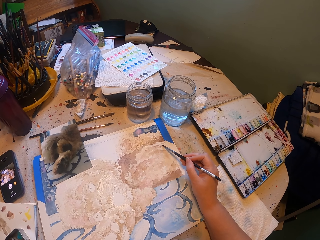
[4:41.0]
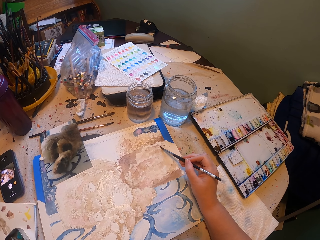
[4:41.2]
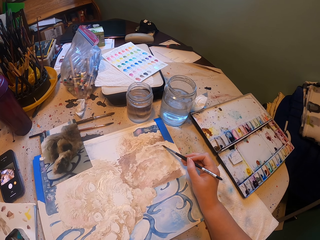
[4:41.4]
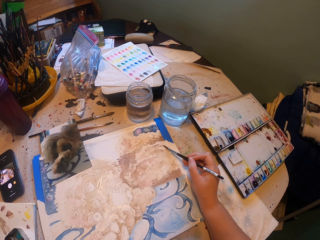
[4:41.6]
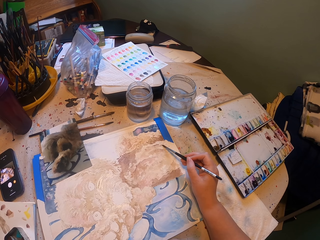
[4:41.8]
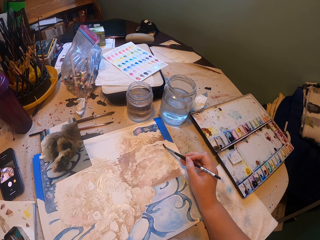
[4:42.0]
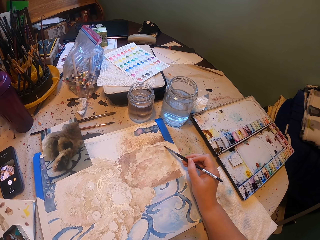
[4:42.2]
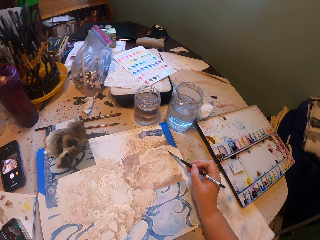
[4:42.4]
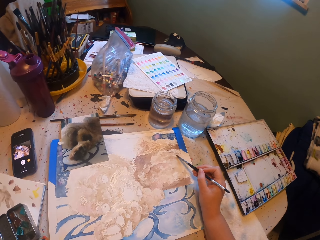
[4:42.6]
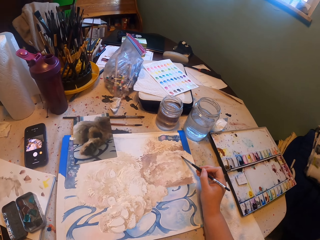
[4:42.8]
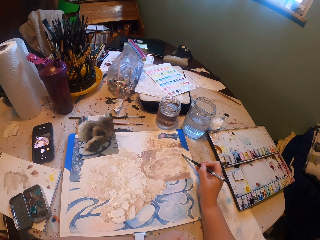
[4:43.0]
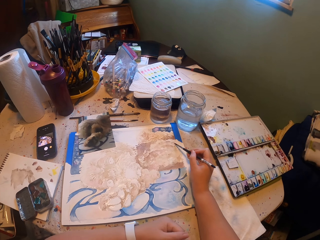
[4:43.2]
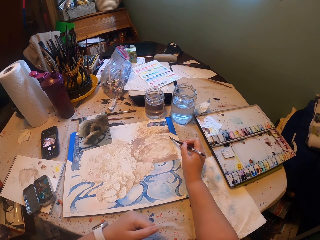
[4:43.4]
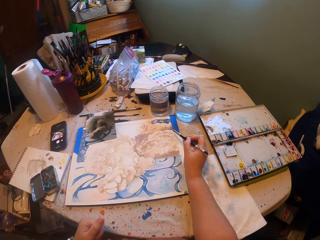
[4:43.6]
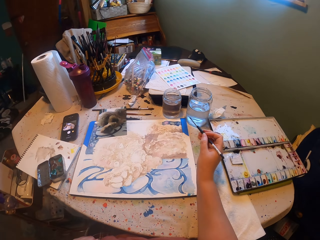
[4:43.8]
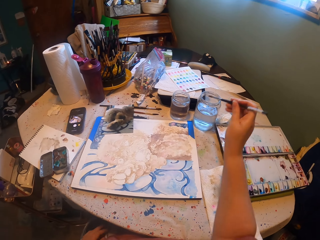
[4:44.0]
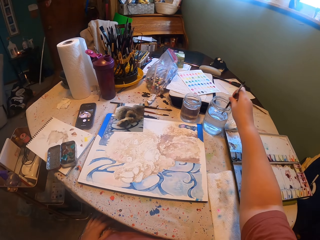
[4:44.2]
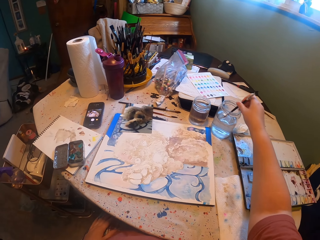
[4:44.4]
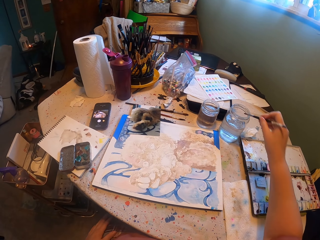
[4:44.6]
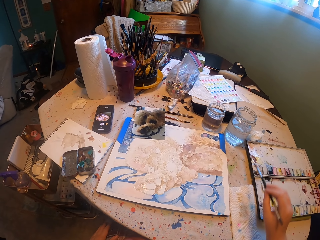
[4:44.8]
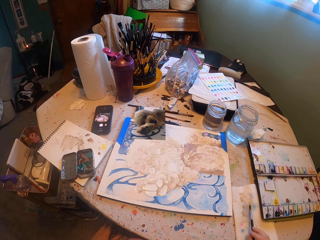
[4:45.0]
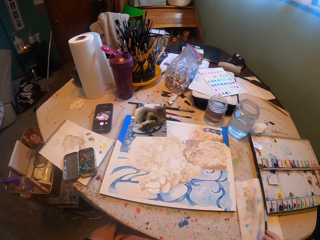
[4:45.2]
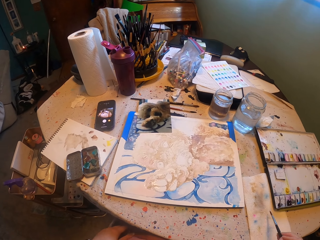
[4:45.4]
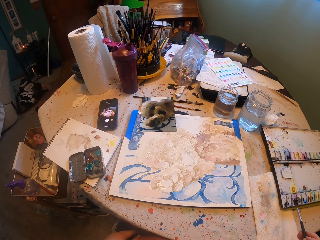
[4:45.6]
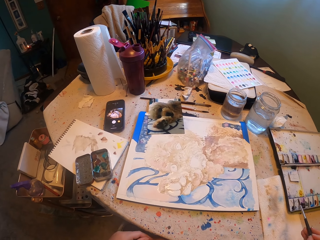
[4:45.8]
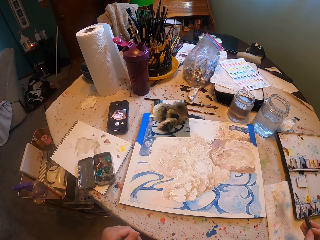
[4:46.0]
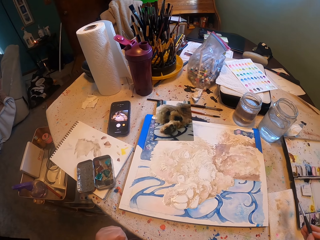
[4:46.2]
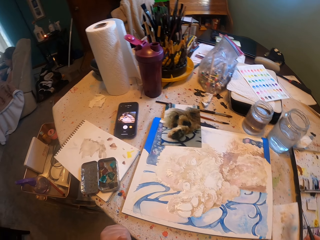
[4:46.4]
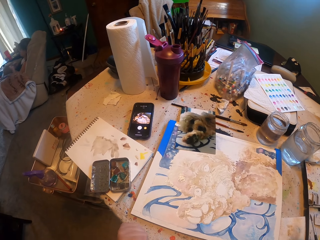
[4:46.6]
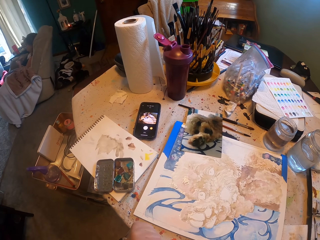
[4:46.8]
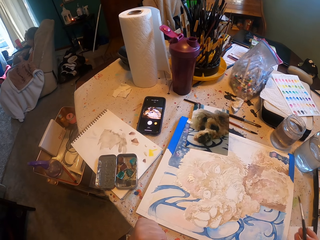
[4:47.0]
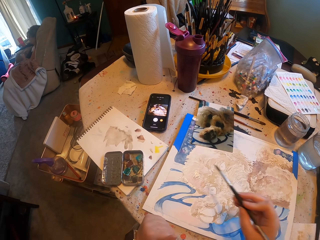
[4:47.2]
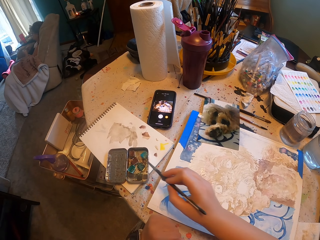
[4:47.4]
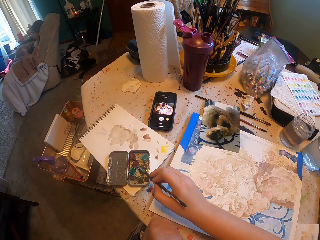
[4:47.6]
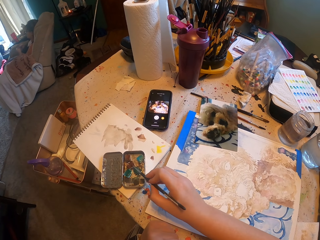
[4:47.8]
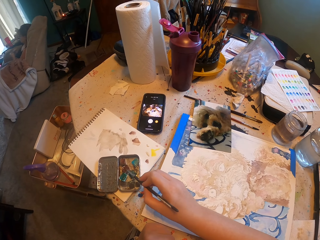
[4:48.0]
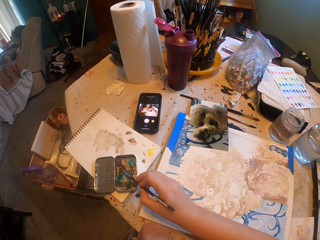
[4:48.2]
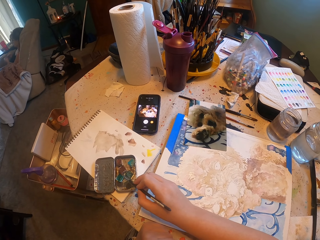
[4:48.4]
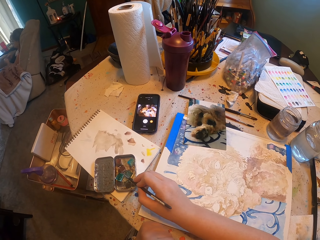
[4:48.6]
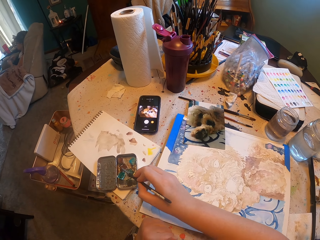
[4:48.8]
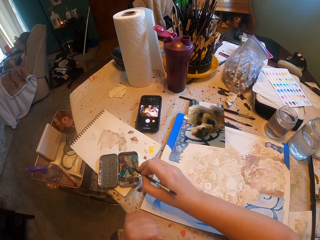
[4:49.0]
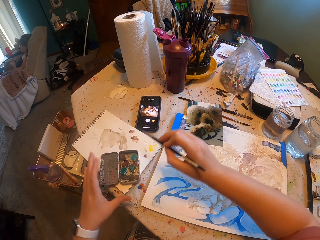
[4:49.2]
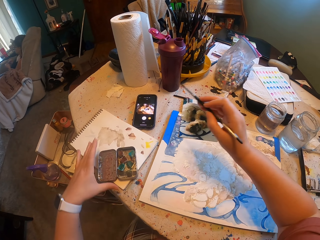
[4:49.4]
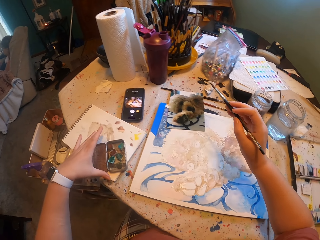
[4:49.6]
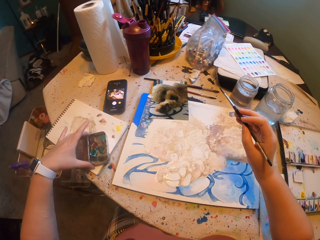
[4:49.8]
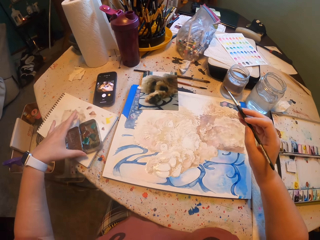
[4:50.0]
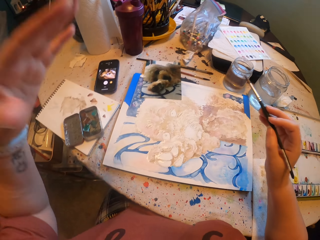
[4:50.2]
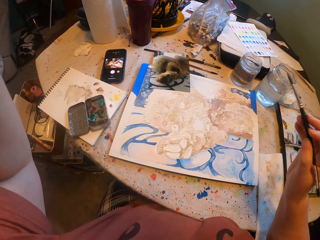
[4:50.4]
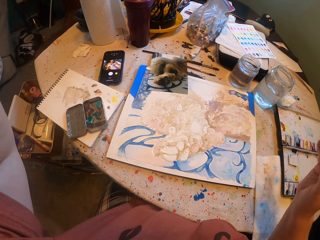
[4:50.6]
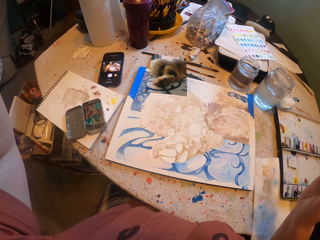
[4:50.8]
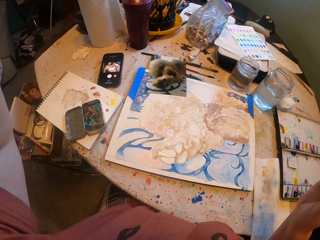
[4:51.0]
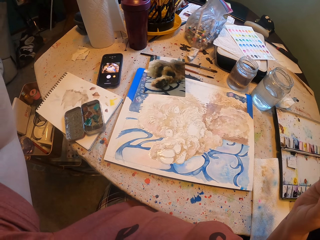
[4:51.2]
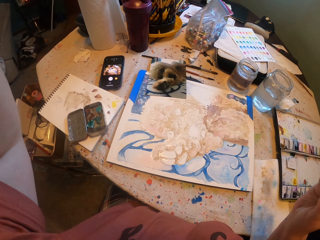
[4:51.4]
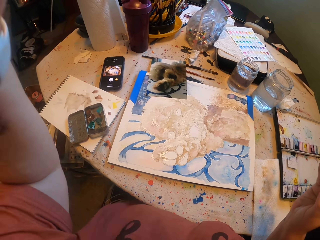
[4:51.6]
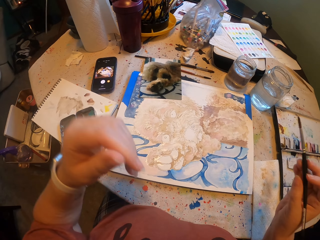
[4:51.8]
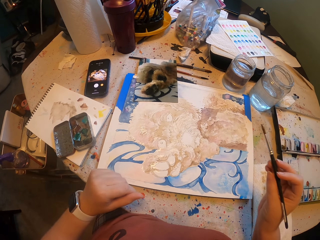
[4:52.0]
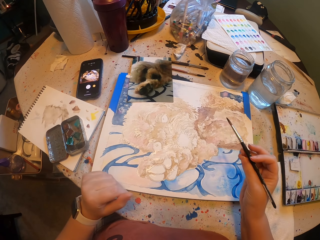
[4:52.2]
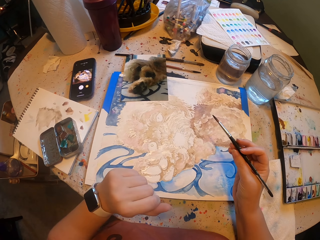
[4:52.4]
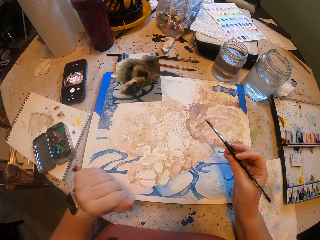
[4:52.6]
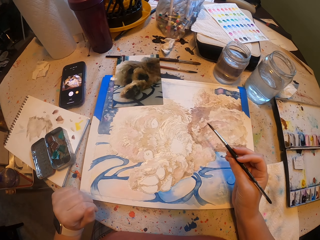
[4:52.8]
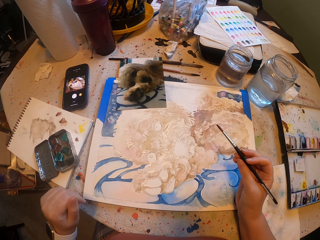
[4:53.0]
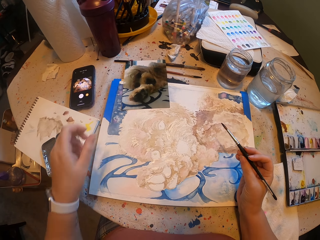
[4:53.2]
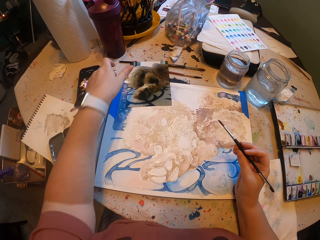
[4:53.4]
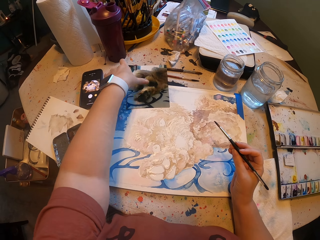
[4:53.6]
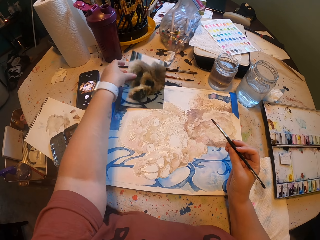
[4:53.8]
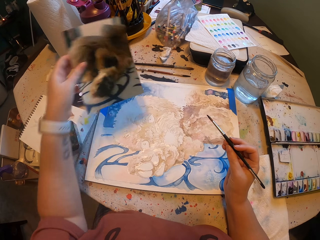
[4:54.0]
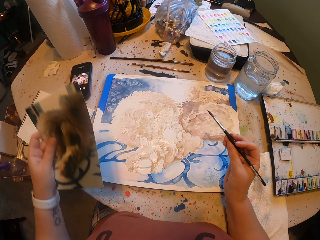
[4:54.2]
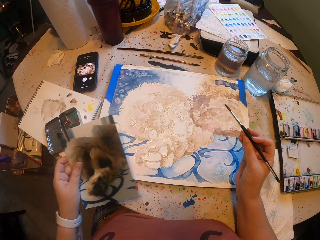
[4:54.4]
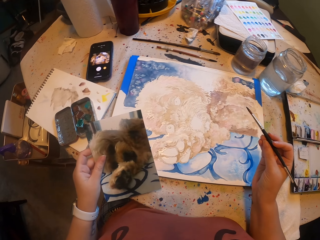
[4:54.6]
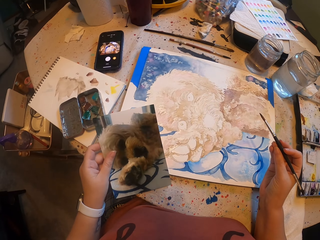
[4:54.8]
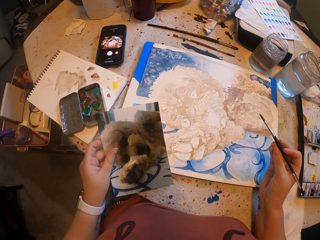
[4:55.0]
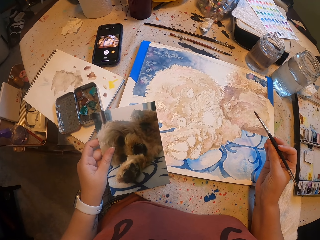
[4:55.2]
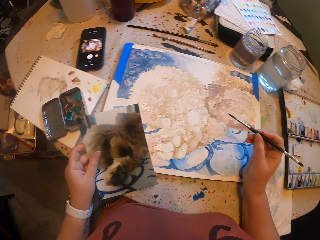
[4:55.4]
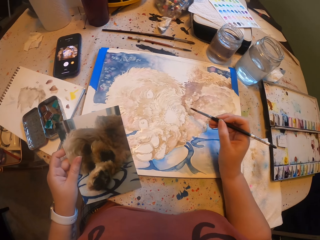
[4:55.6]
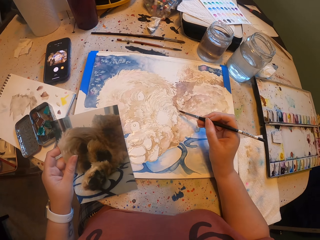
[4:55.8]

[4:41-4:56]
The camera wearer dips the brush or paintbrush in water. He wipes the paintbrush on the cloth. He picks a color from the palette and dips the paintbrush in the paint. He moves the paint on the table. He raises his left hand. He adjusts the camera. He paints on the book. He picks up the picture on the table with his left hand.

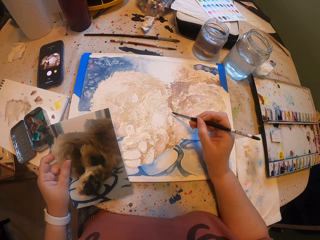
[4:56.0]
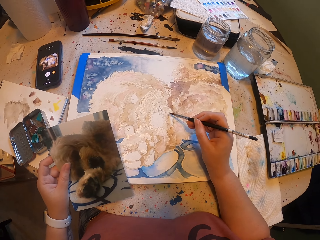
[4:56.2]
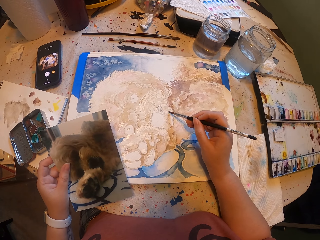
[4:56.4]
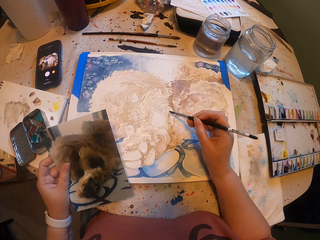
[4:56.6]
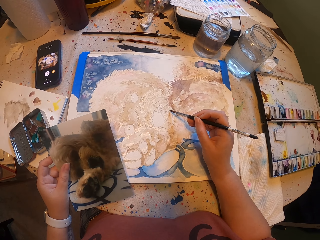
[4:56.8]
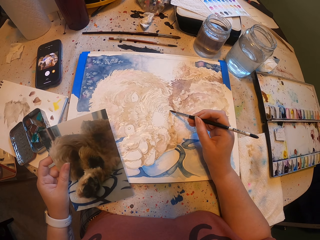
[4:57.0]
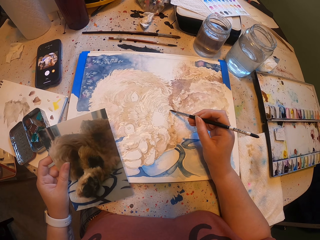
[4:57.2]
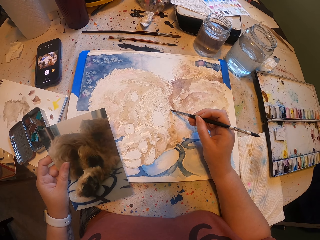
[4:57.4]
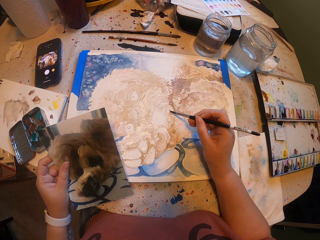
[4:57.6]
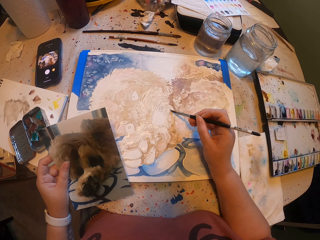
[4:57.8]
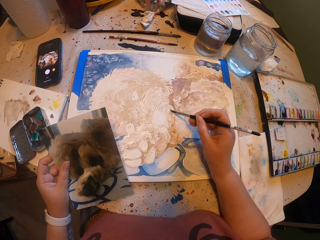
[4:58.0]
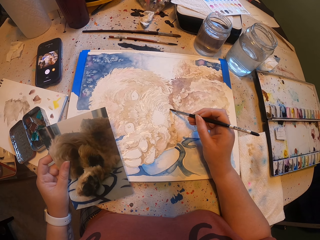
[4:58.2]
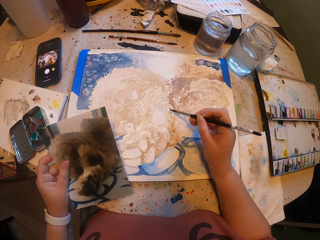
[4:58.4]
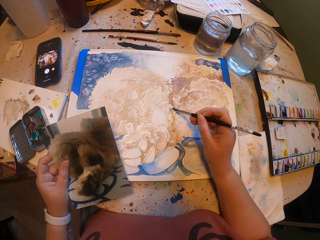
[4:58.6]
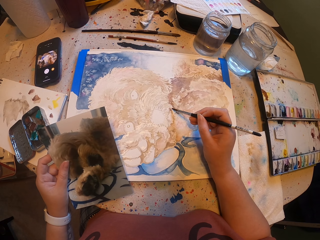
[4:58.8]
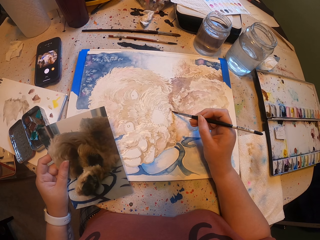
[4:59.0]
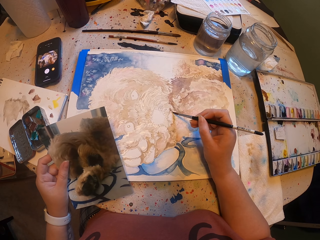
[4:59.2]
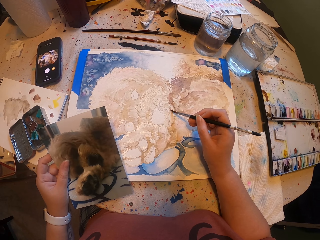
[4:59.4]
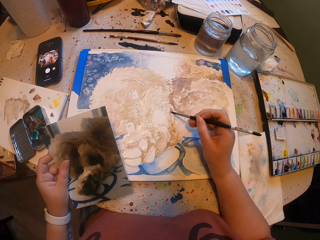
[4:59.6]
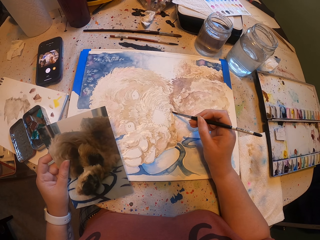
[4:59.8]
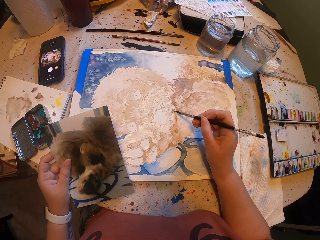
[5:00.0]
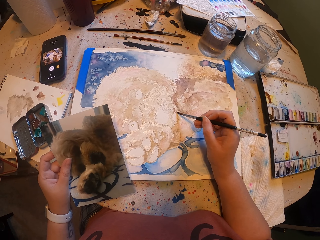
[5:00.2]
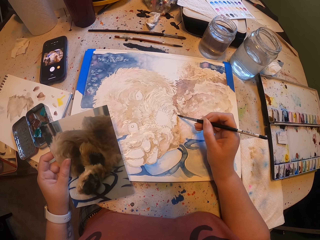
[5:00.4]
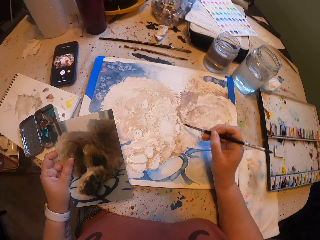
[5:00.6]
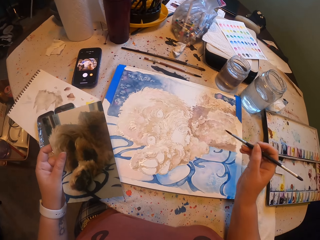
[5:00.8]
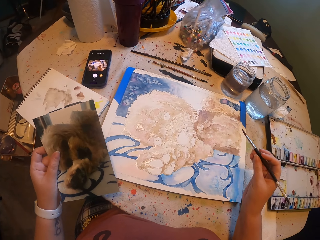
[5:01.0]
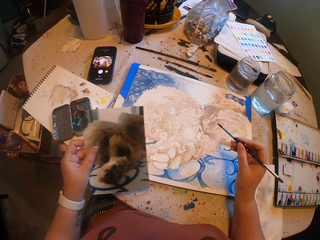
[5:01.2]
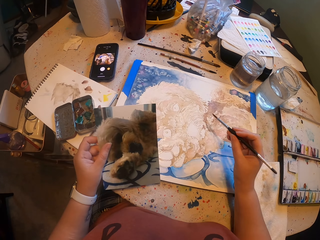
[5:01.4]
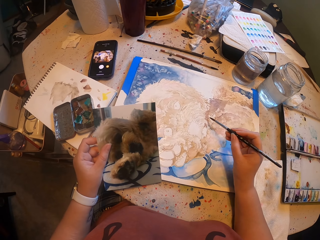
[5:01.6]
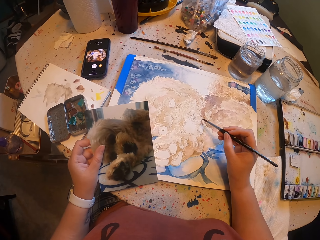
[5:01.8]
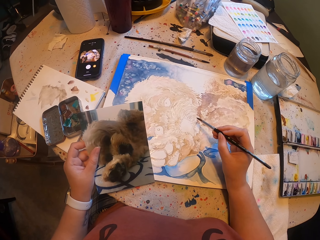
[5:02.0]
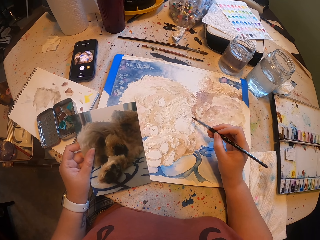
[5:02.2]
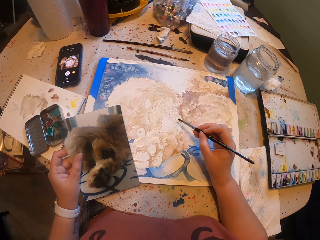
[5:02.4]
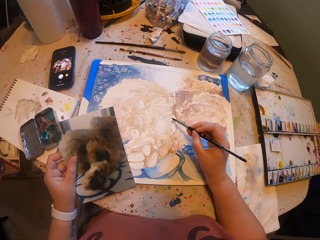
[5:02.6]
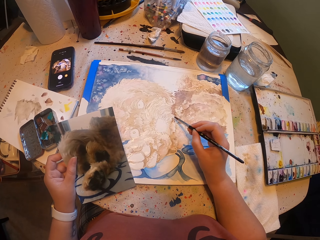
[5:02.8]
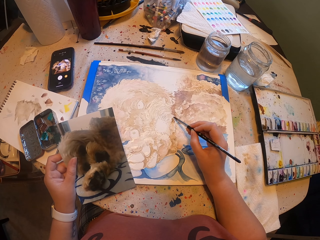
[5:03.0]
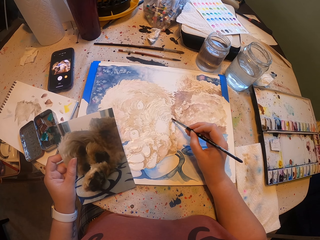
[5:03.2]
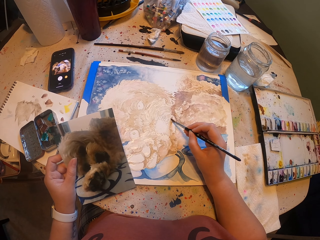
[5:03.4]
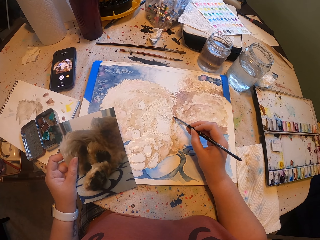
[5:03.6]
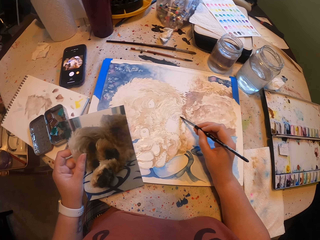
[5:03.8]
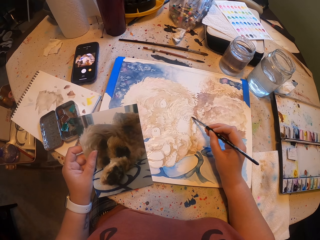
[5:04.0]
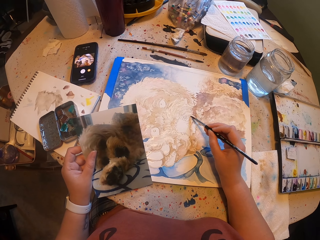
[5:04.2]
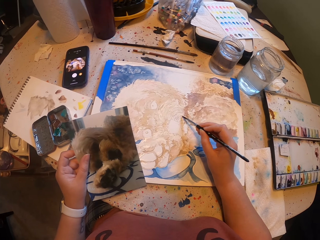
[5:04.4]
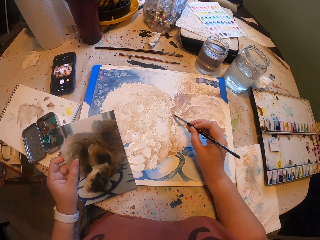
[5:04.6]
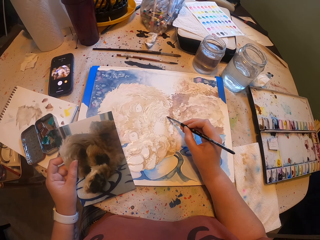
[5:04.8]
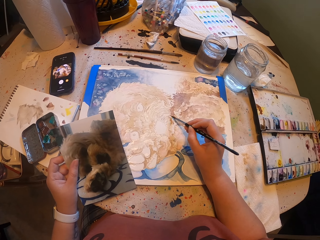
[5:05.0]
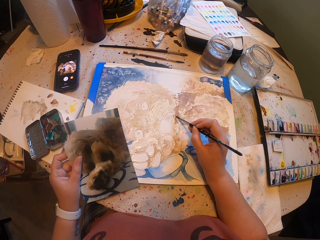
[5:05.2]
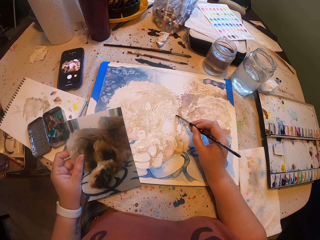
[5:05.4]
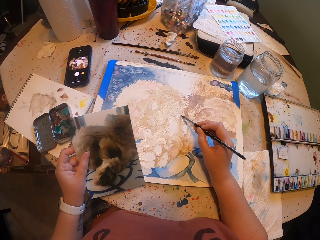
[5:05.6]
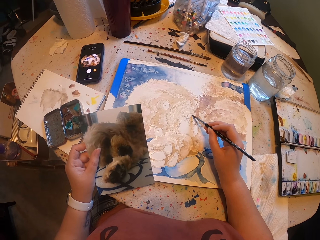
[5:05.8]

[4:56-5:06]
The camera wearer paints the art with the paint brush on the book. They stop painting the art. They paint the art with the paint brush.
